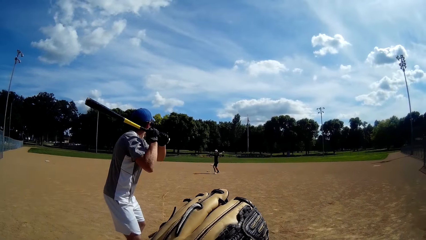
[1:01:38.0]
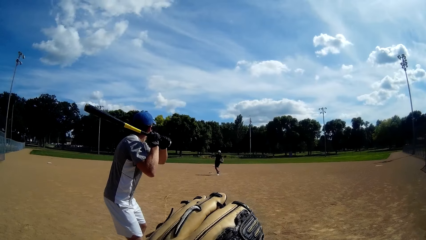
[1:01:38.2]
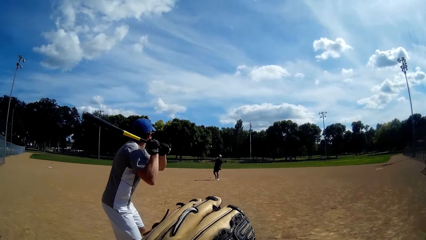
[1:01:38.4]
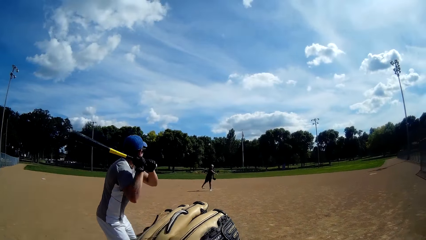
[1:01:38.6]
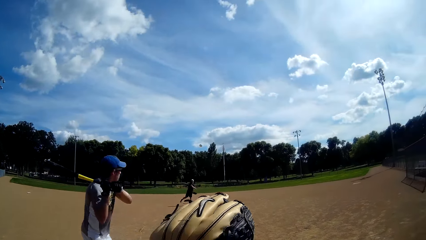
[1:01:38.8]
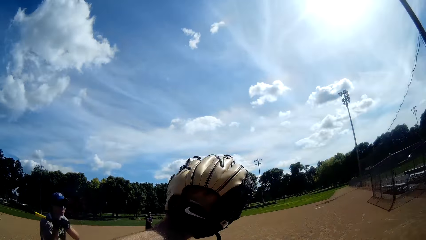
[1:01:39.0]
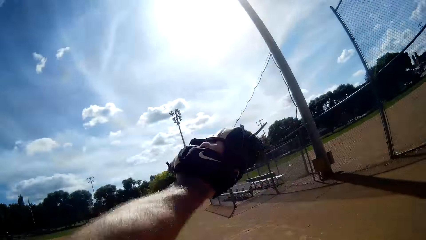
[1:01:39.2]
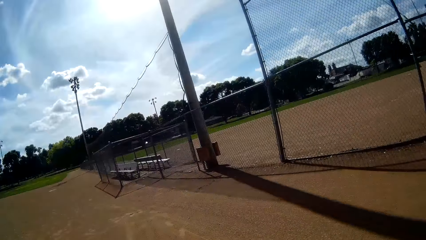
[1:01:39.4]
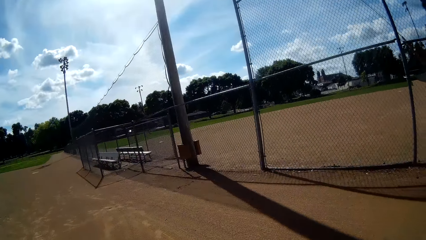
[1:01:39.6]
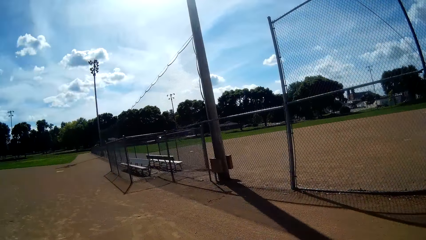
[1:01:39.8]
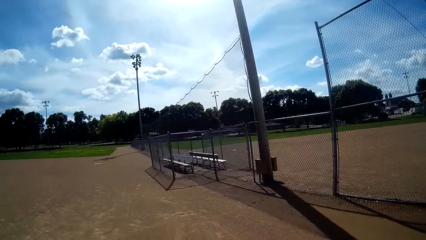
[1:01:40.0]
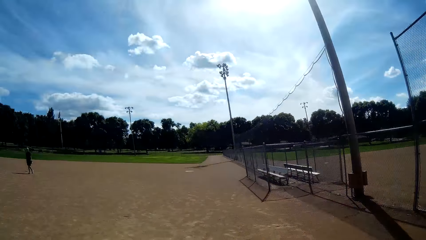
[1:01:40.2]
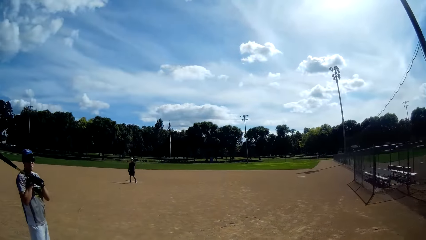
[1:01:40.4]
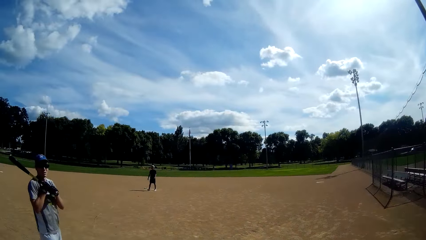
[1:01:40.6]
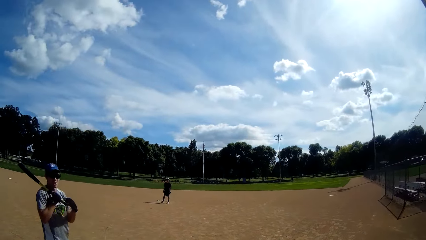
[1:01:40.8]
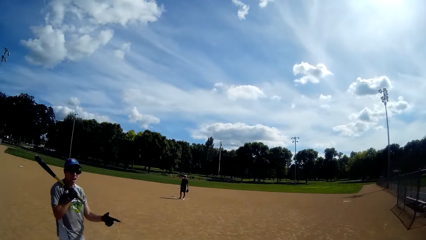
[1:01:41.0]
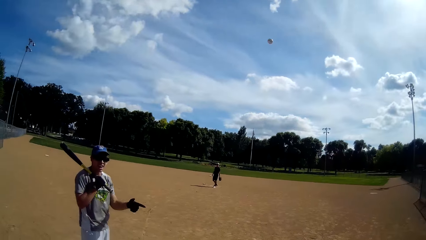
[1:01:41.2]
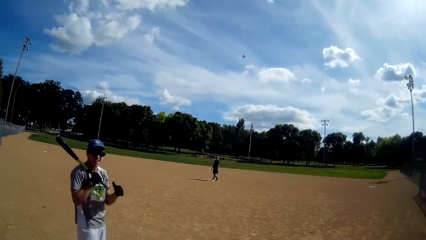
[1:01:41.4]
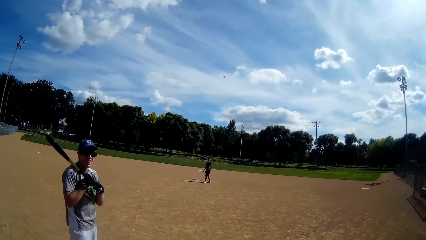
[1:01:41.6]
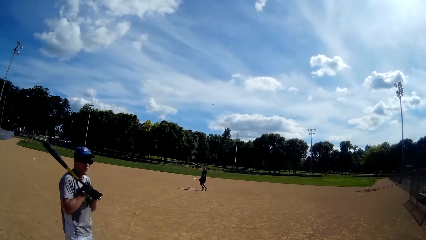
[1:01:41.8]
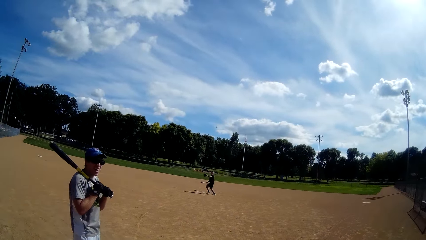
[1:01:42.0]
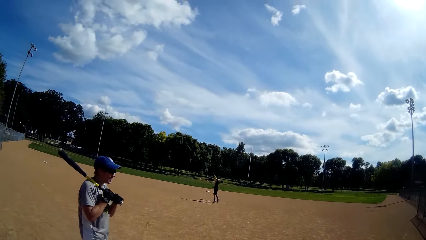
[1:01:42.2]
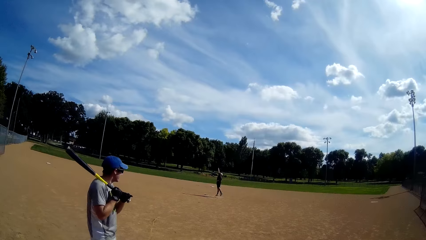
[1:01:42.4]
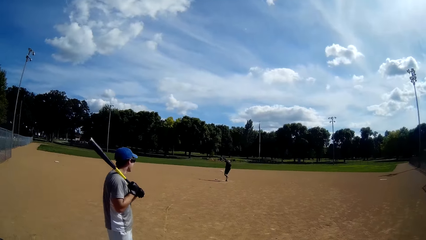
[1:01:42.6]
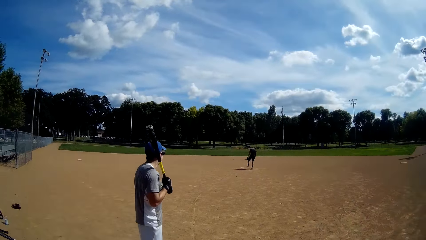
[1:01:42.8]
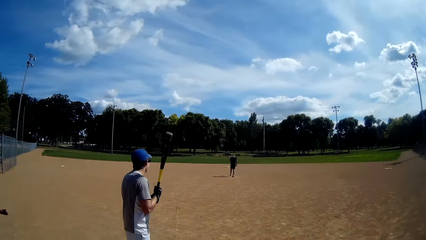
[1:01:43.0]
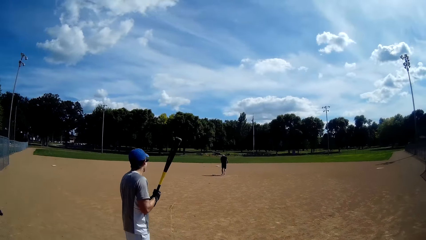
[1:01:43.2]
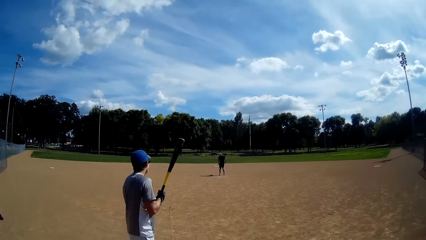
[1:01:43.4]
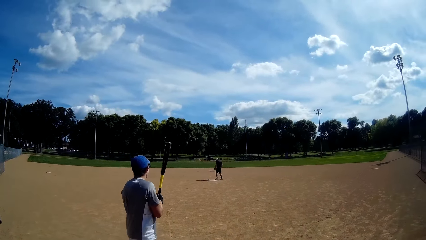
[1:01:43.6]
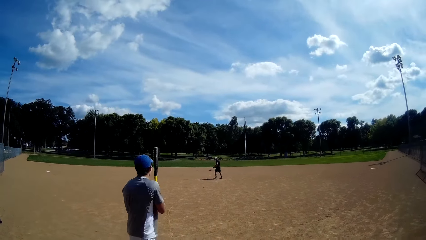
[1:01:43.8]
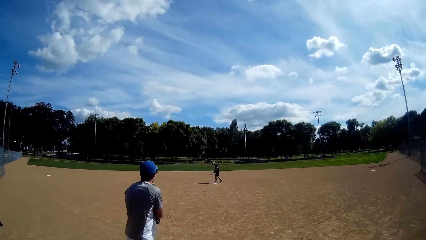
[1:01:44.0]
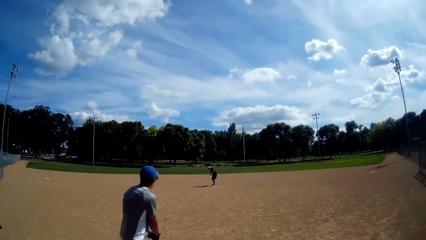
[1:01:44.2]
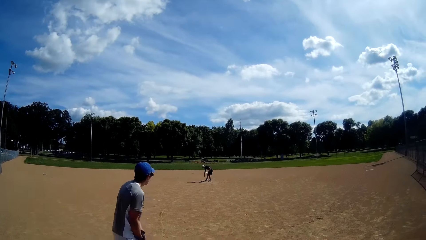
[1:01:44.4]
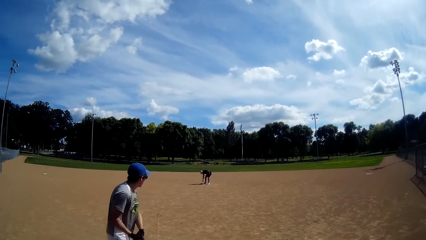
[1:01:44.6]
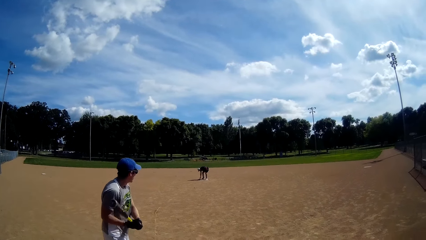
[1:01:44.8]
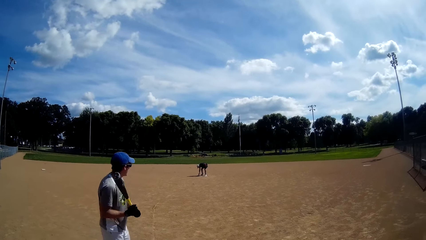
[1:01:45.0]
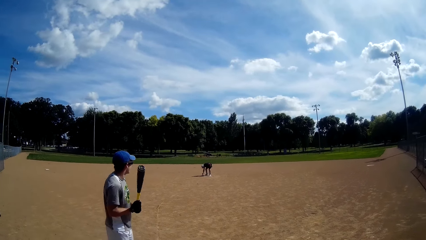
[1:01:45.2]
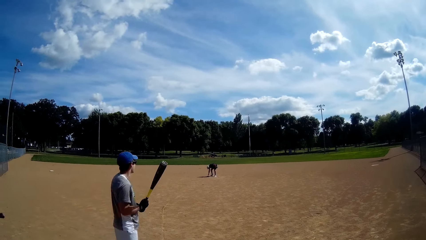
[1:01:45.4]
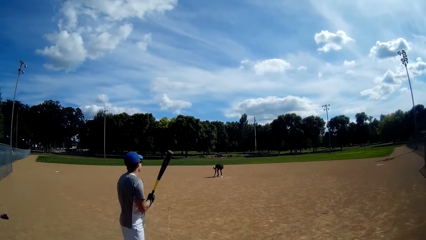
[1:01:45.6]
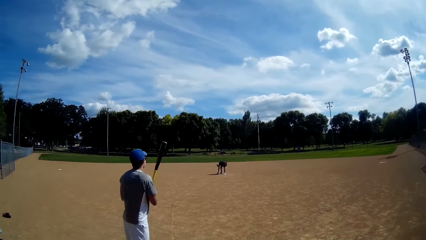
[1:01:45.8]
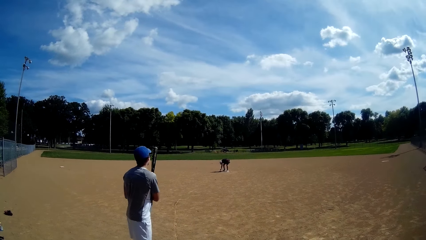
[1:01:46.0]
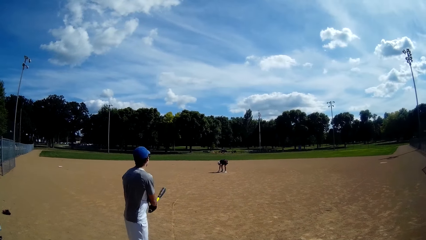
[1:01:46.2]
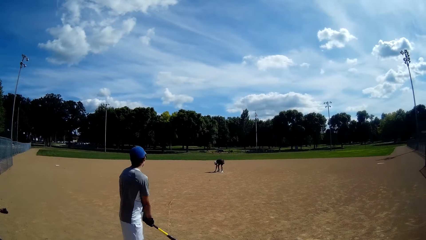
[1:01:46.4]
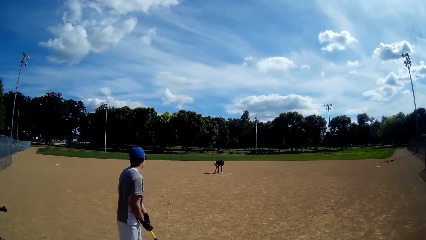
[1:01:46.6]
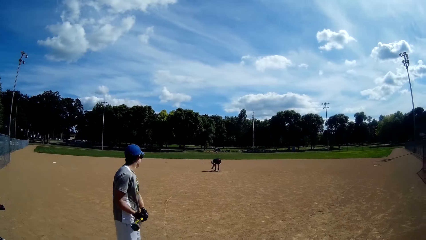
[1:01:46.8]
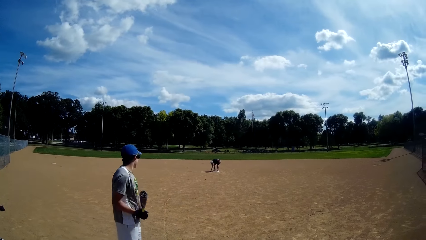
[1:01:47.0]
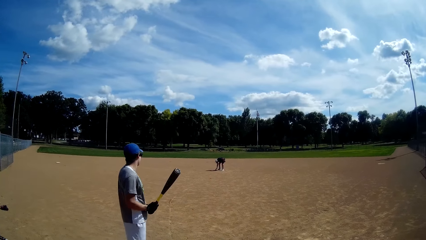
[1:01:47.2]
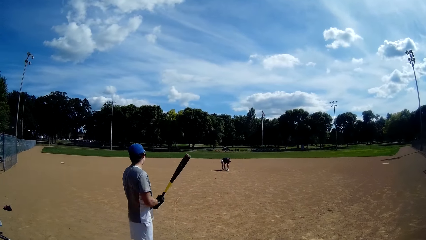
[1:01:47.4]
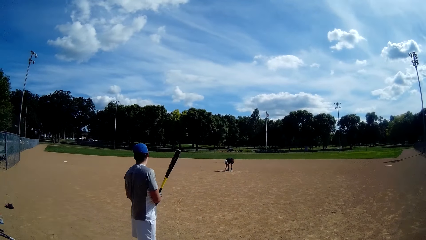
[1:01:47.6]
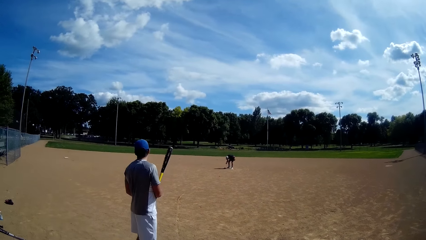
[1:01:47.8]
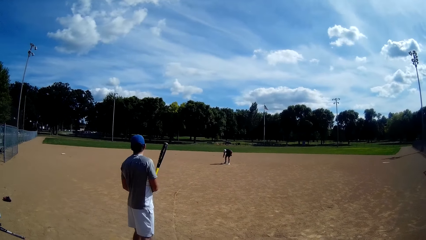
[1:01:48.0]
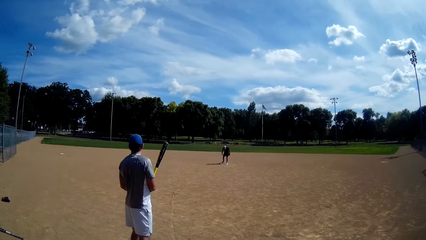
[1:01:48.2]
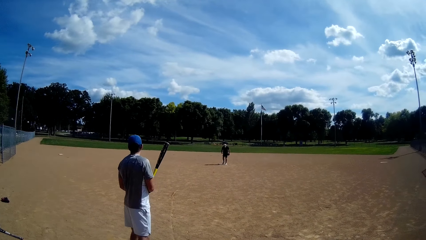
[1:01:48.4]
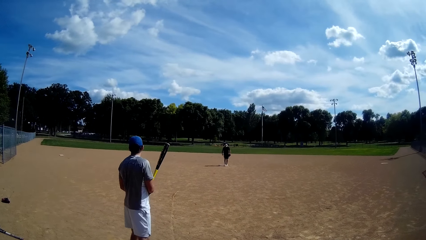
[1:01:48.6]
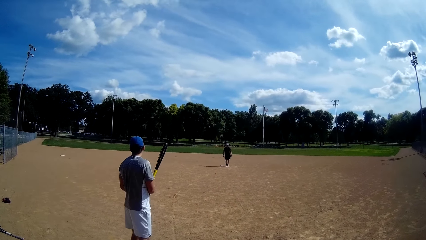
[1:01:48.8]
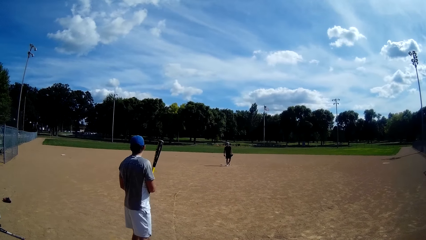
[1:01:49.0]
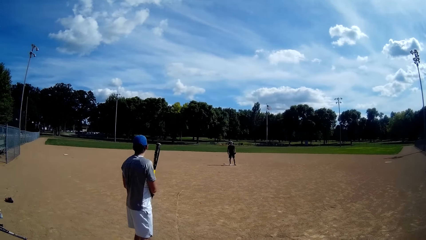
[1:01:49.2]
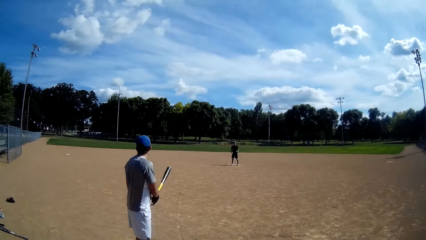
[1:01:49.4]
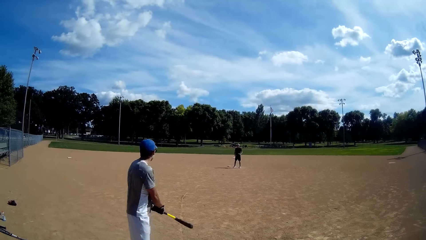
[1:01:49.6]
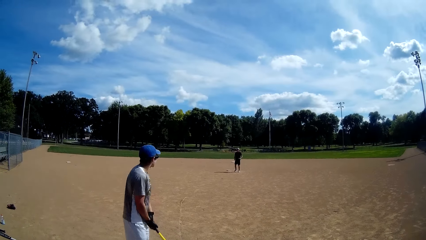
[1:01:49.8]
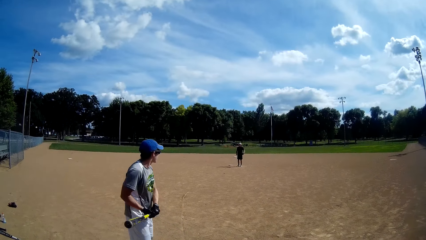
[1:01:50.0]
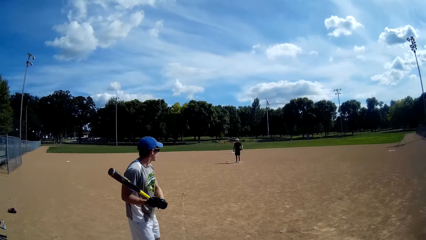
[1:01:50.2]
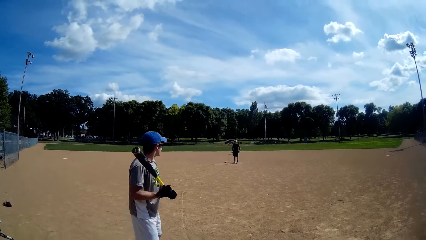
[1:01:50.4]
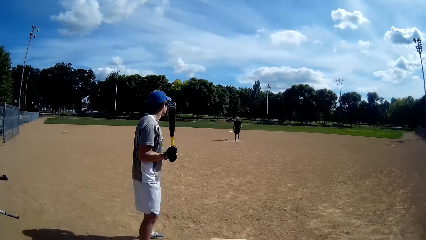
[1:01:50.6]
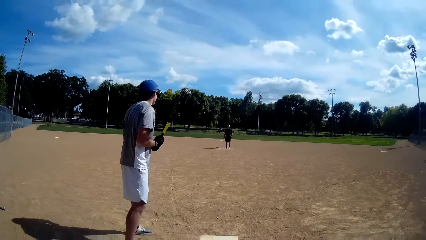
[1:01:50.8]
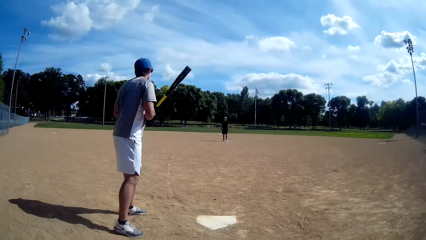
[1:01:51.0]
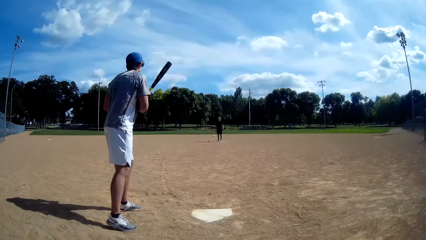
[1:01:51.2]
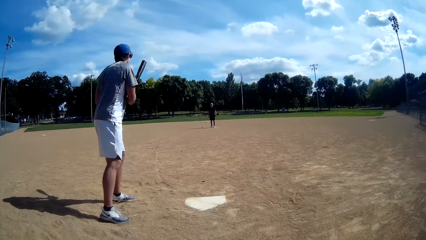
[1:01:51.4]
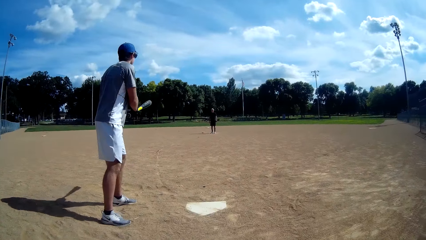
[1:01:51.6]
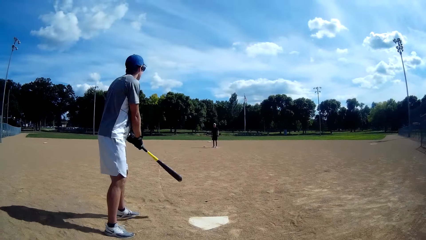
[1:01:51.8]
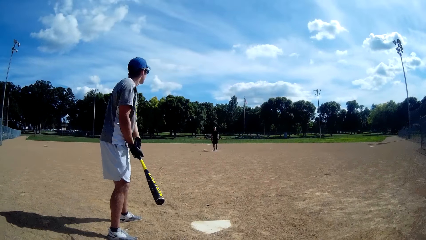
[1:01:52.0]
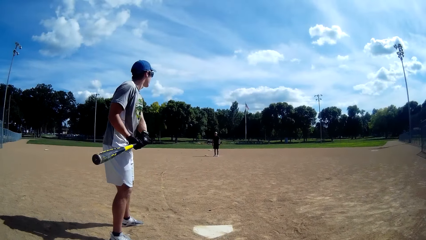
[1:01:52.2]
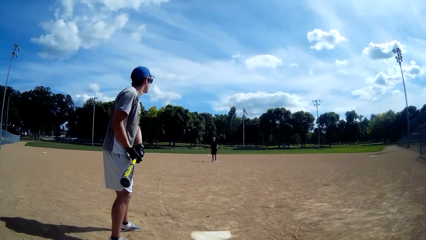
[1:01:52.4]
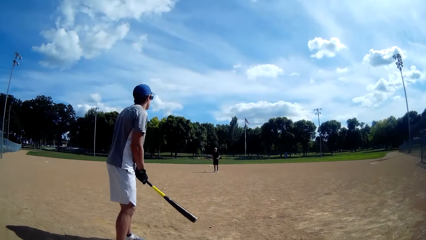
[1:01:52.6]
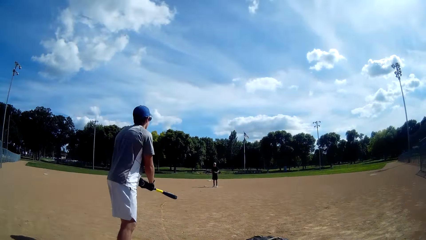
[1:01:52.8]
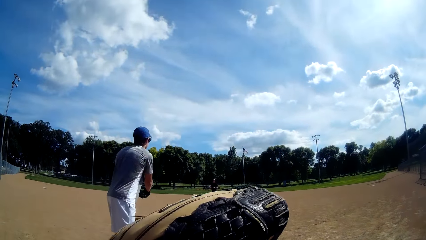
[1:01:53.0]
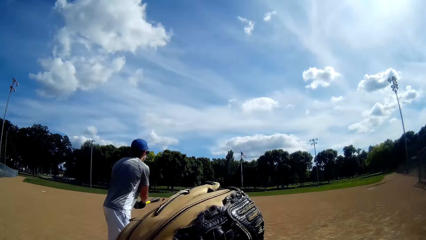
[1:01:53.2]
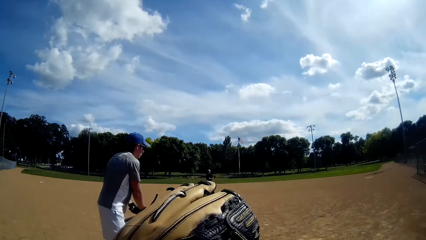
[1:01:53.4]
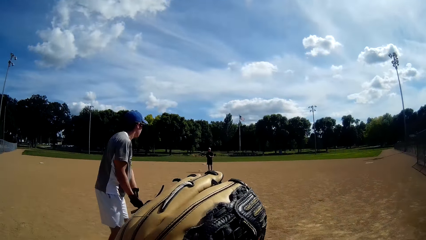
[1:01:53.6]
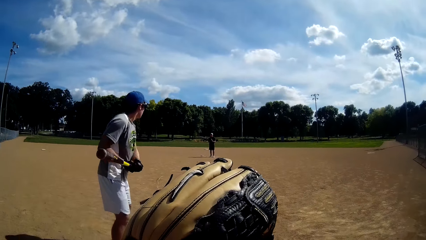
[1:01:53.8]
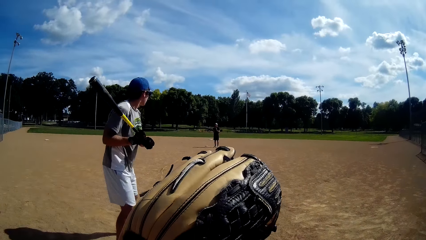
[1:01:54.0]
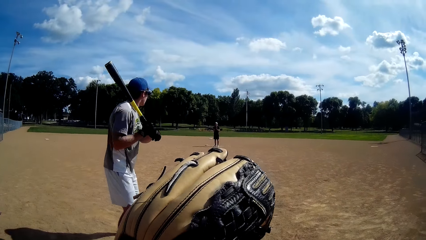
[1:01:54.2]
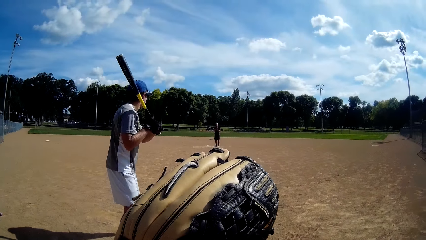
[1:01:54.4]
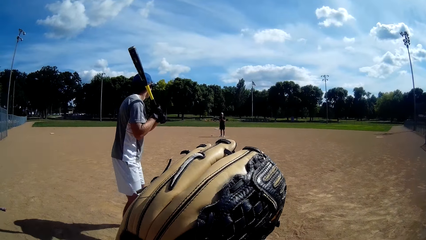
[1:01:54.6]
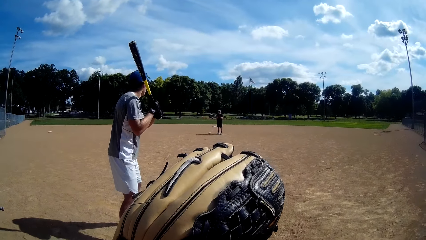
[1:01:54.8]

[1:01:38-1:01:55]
A man throws the baseball to the camera wearer. The camera wearer catches the baseball with a baseball glove. They hit back the ball. They throw the baseball to the man. The man catches the baseball with a baseball glove. The man prepares to throw the ball. Another man swings the bat.
